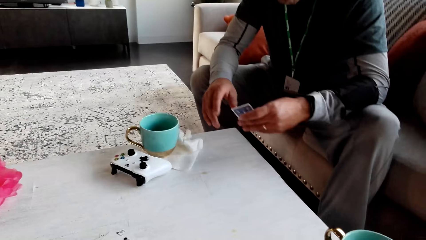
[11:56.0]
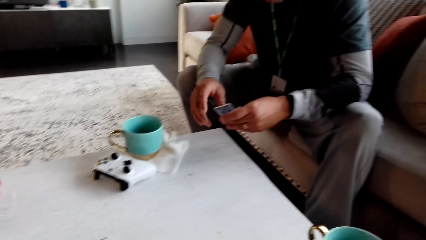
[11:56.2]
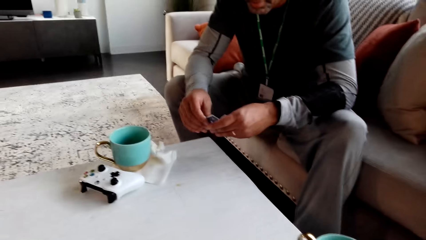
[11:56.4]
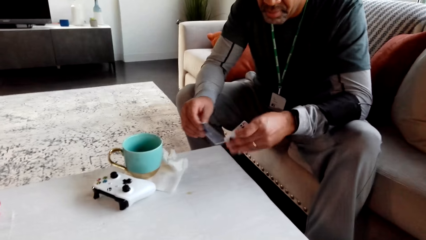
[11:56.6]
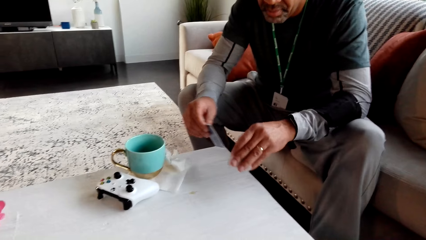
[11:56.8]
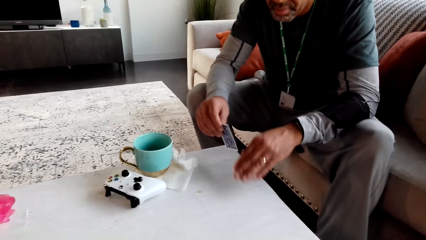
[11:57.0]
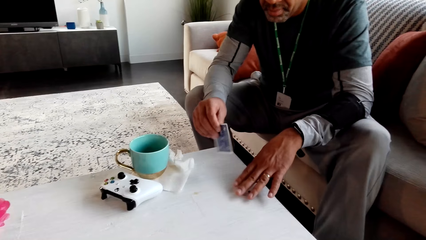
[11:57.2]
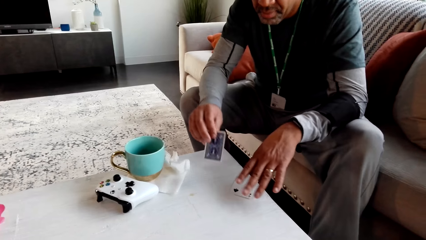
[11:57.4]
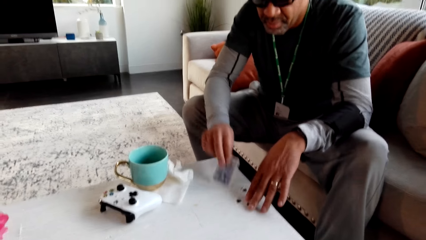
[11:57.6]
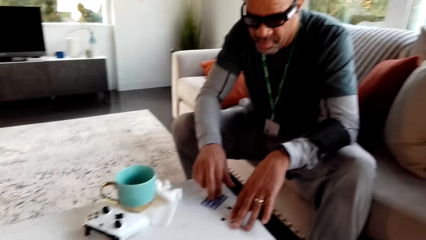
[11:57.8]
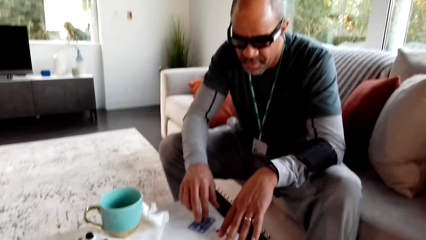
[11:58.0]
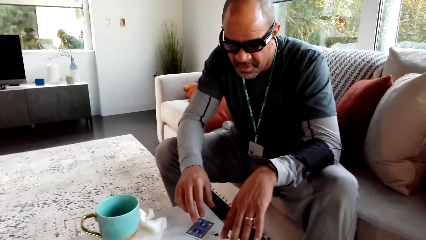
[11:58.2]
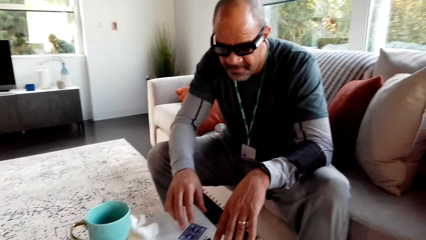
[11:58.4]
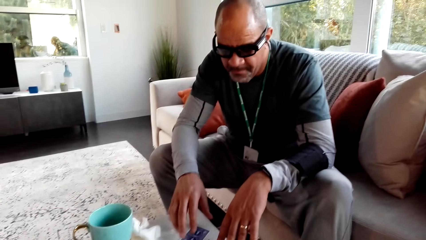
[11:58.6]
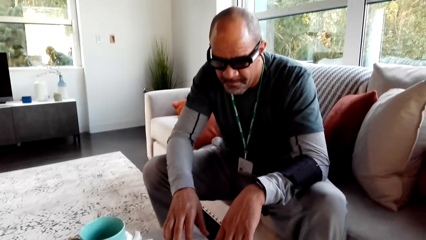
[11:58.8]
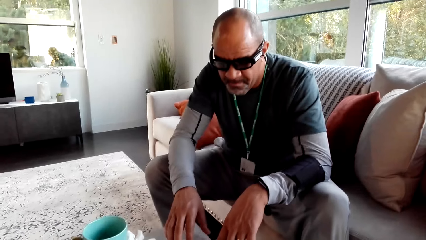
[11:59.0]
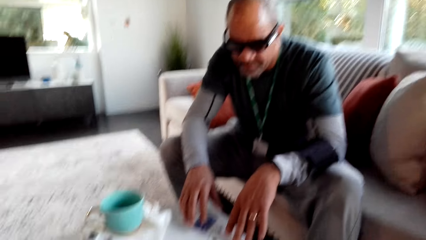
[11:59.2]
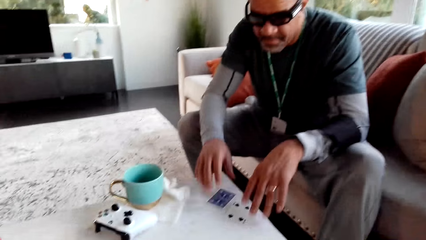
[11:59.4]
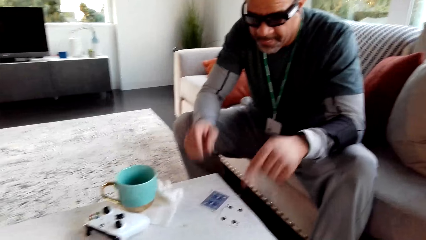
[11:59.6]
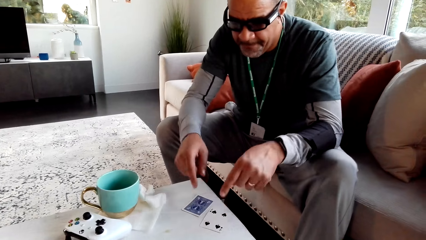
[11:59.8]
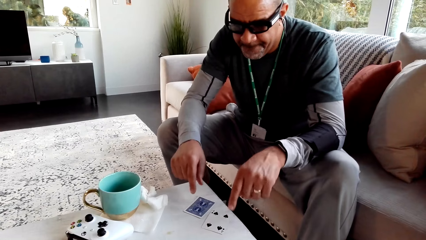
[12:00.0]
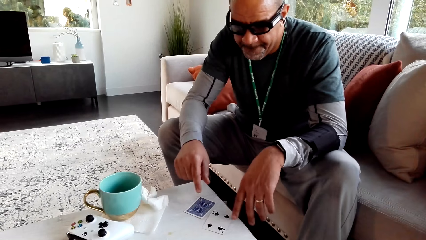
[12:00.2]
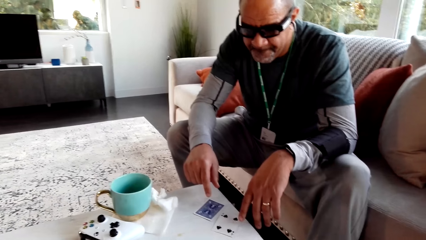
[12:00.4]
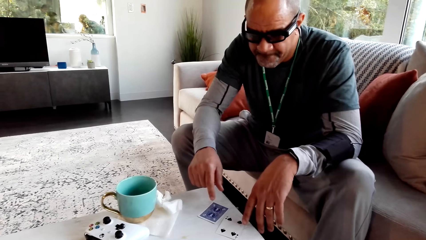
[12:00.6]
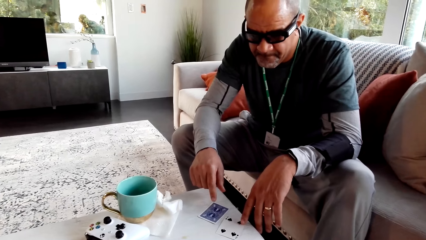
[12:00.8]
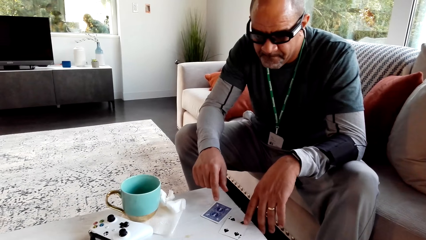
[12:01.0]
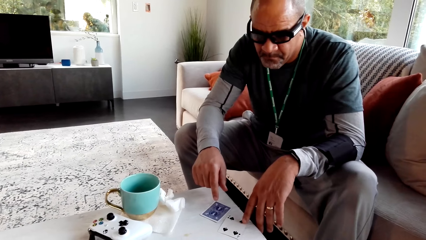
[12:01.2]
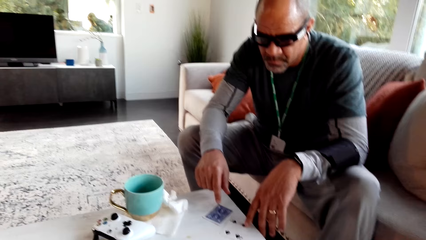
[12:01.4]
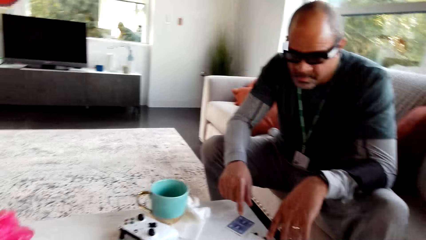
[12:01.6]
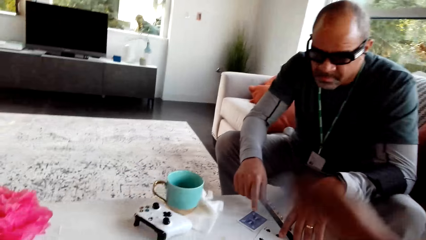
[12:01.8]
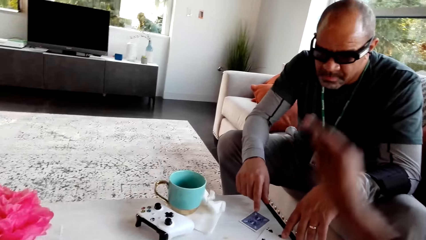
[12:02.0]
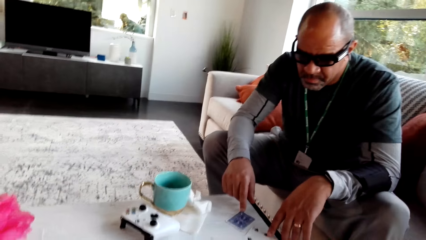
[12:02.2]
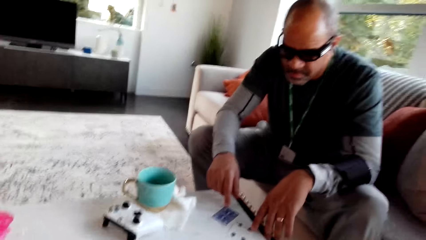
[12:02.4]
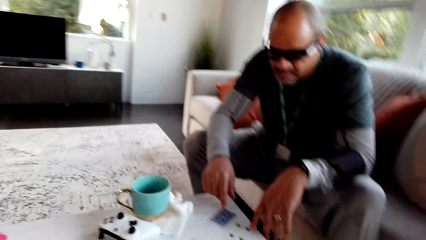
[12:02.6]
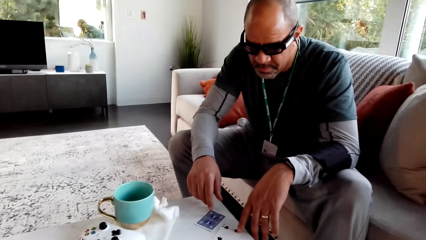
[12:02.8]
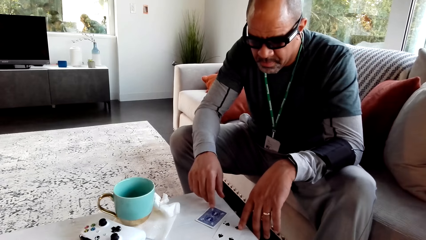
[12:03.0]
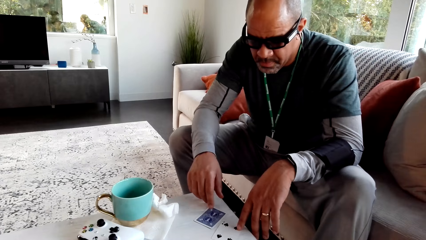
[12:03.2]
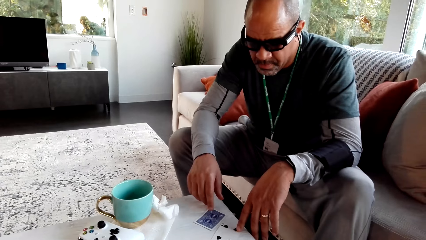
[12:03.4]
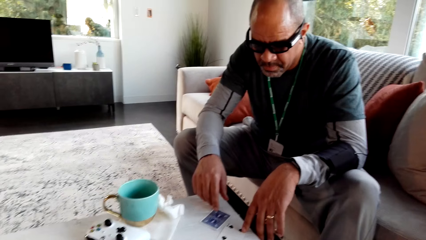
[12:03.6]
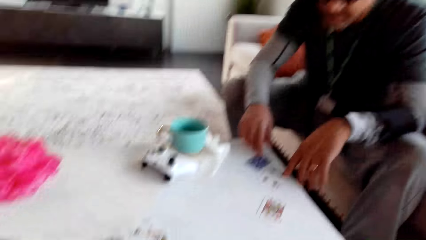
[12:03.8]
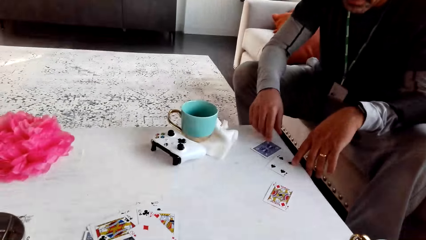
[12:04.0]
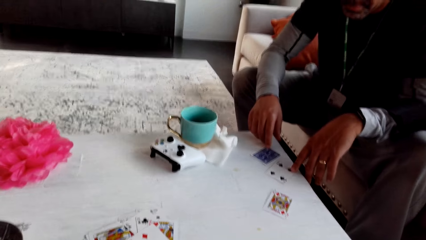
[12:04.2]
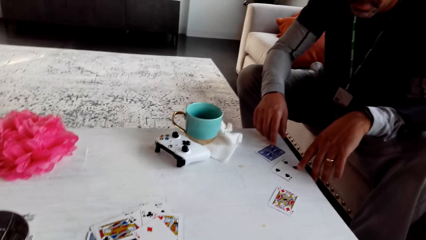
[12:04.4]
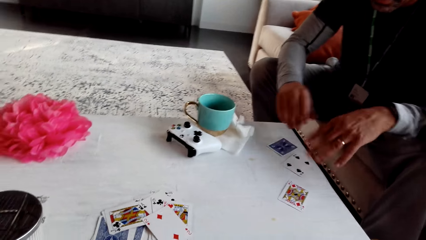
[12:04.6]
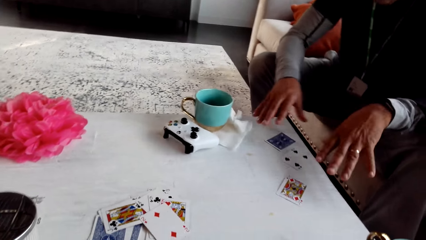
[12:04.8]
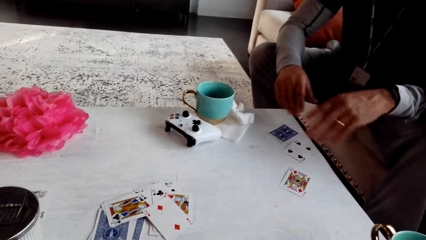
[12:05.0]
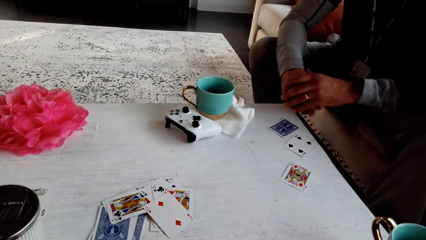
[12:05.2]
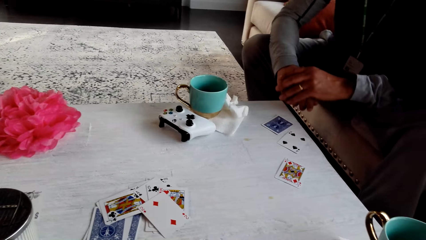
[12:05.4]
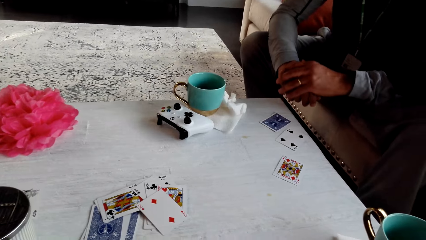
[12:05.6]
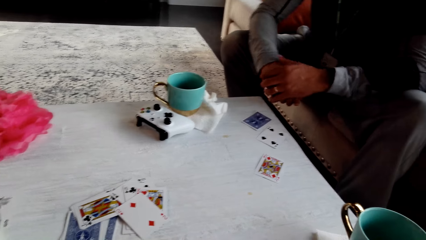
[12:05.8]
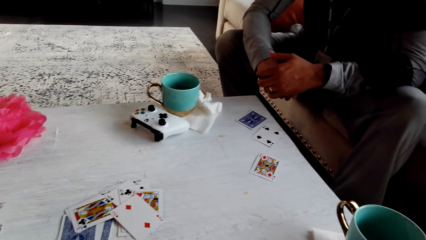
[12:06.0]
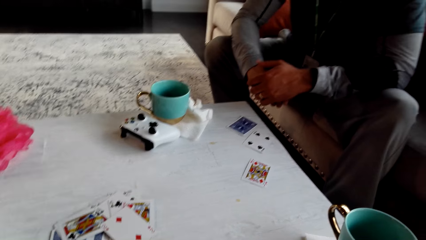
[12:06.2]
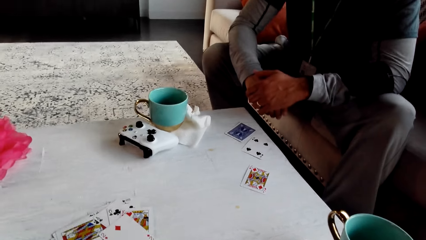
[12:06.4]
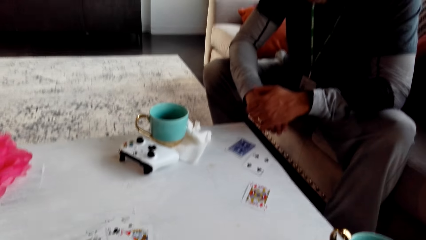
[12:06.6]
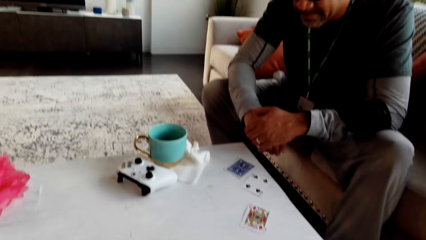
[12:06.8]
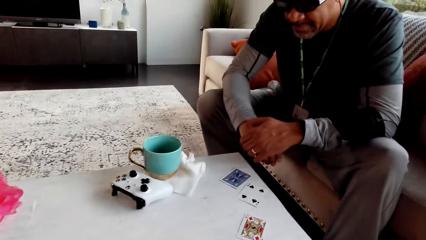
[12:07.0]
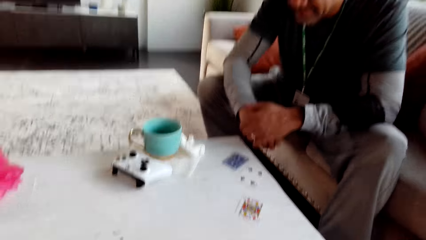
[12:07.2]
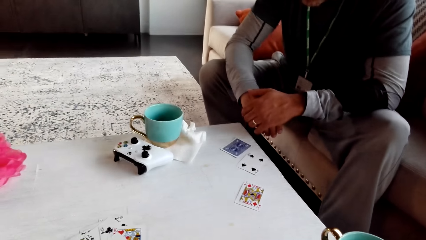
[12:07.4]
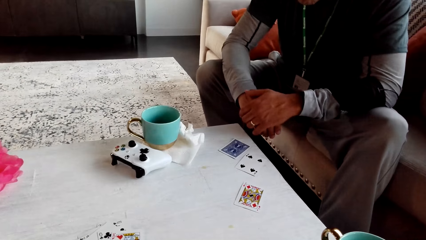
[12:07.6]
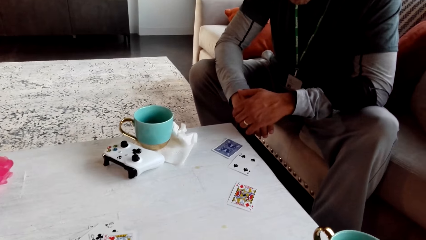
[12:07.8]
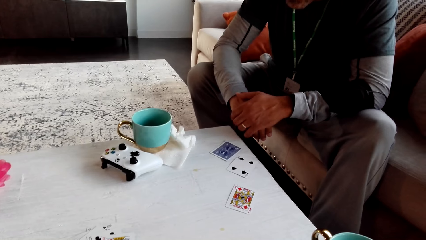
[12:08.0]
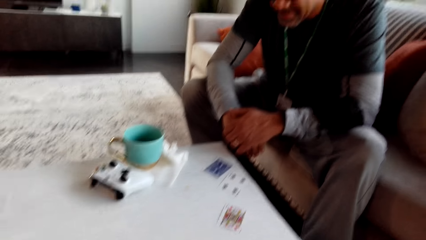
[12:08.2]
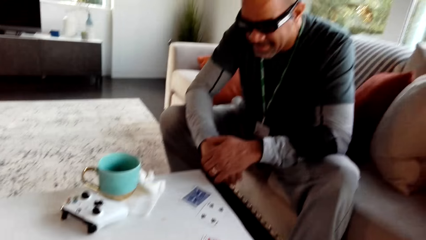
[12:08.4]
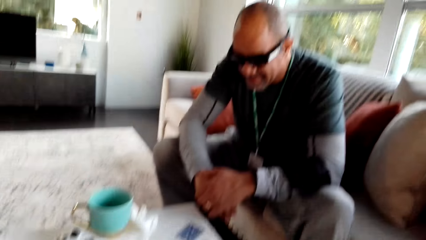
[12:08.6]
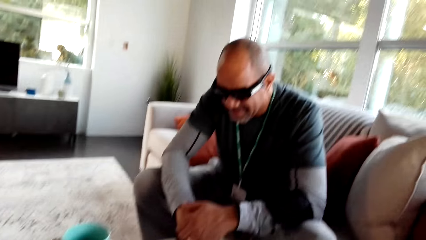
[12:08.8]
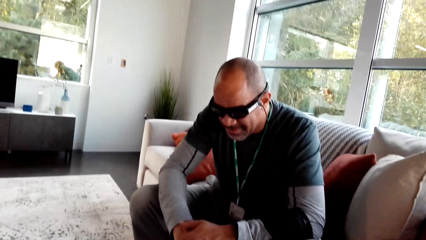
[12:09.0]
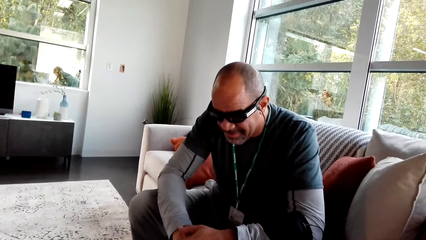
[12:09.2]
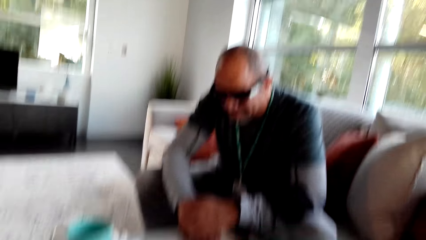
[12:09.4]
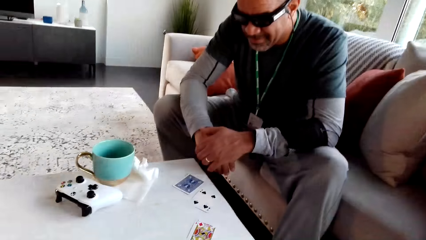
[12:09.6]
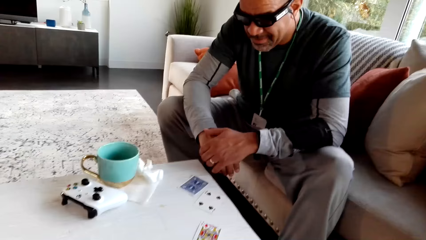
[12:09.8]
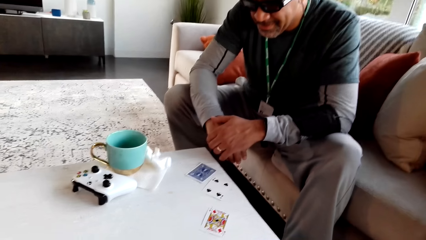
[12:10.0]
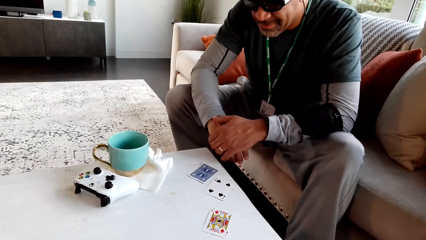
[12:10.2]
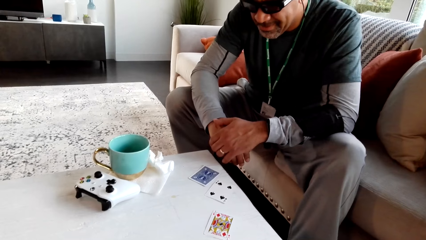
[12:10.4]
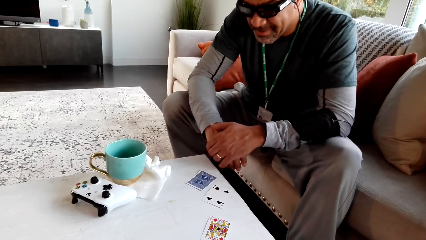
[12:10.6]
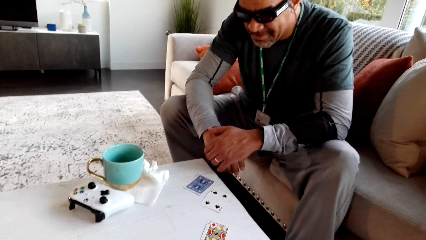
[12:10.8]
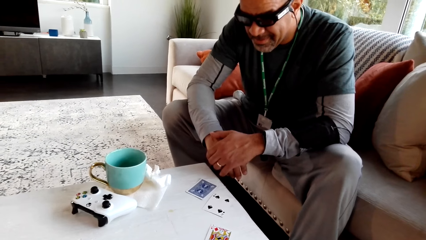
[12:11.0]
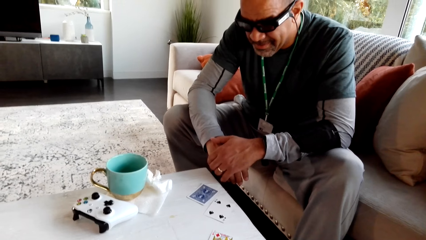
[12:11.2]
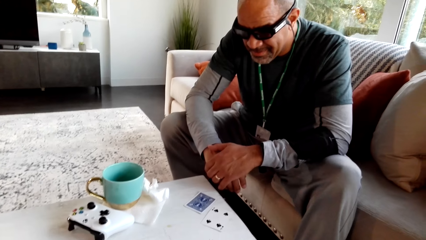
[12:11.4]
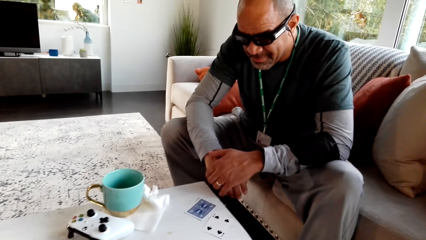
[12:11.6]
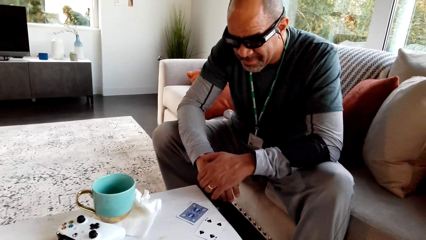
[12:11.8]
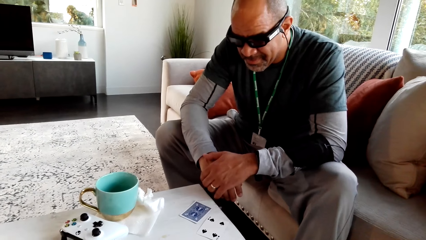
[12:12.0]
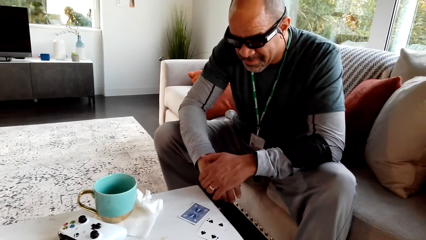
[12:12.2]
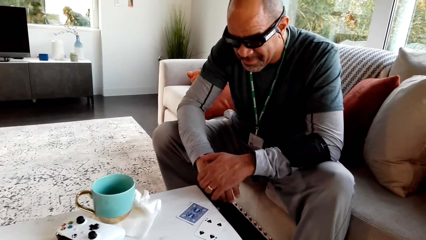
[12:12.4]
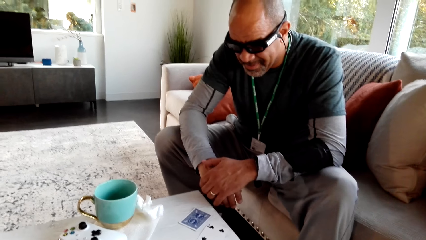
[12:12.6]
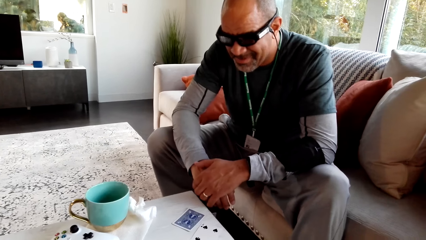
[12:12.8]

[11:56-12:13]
A man picks a card. The man places the card on the table. The camera wearer stares at the man. The man points at the cards. The camera wearer places a card on the table. The man shakes hands. The camera wearer stares at the table. They stare at the man. They look around.
